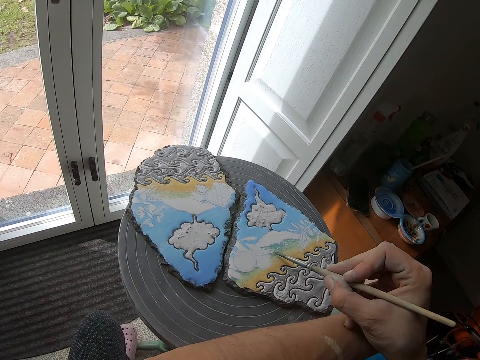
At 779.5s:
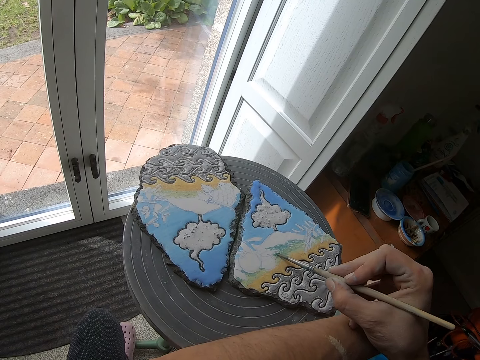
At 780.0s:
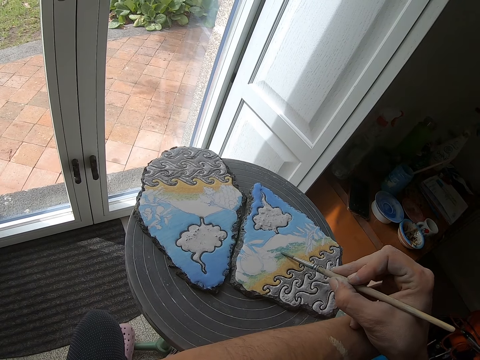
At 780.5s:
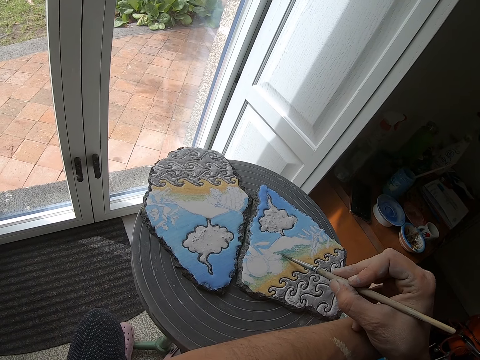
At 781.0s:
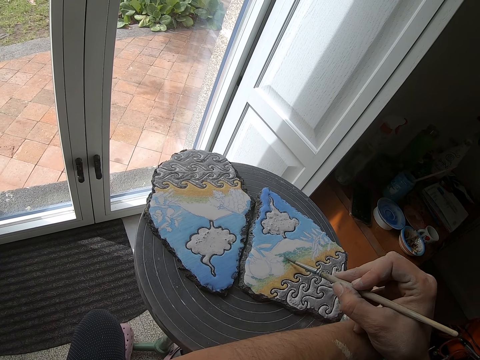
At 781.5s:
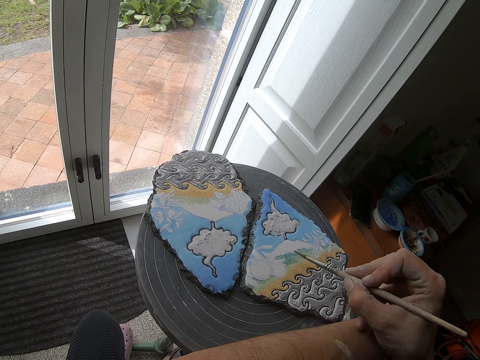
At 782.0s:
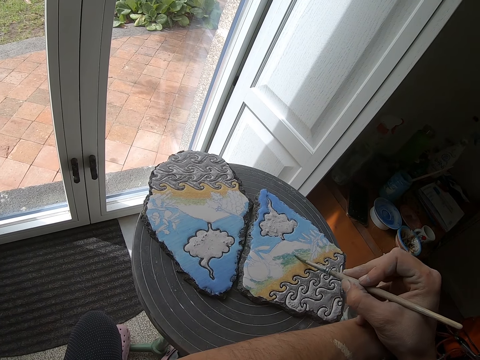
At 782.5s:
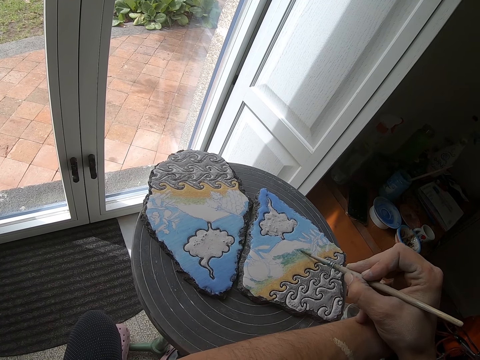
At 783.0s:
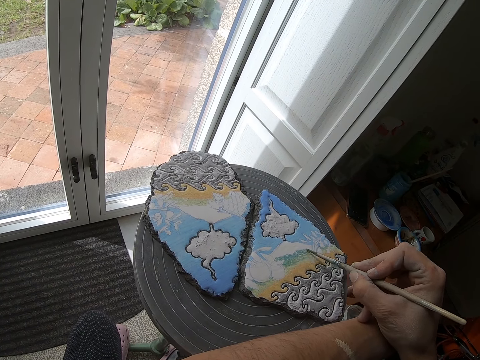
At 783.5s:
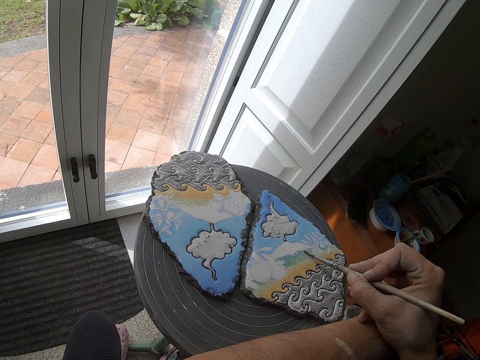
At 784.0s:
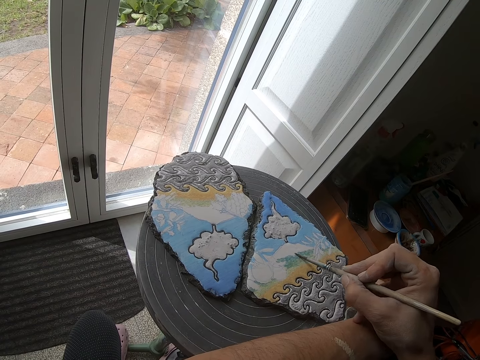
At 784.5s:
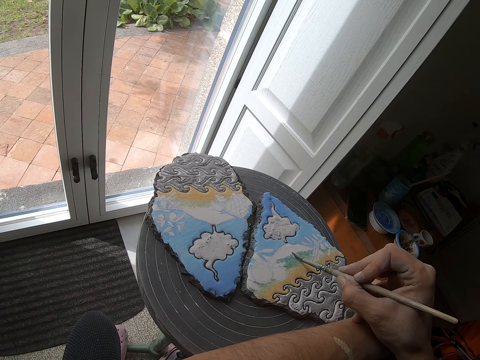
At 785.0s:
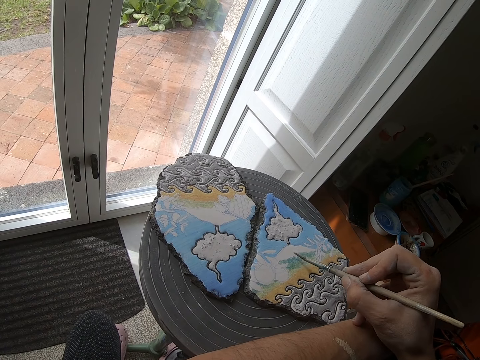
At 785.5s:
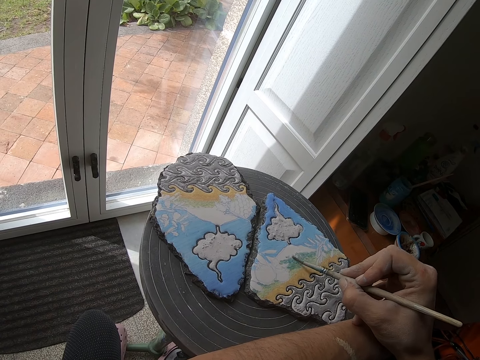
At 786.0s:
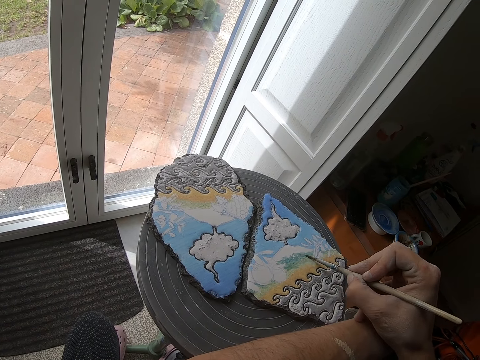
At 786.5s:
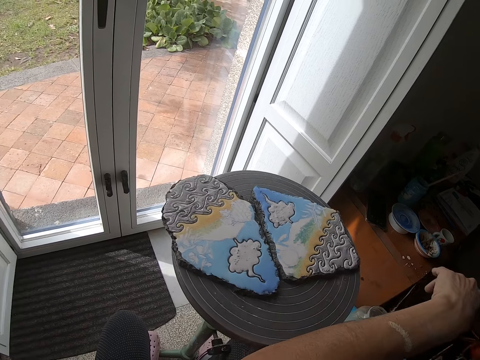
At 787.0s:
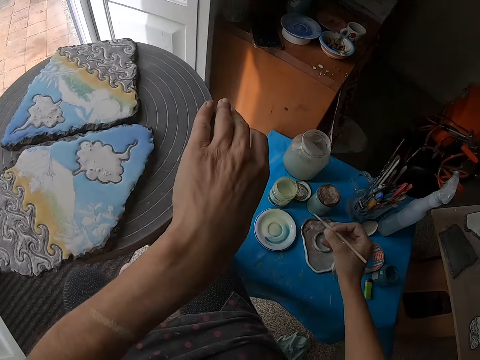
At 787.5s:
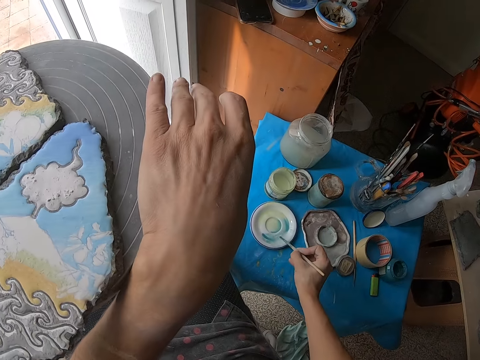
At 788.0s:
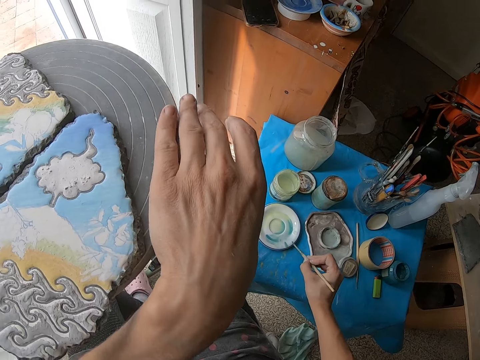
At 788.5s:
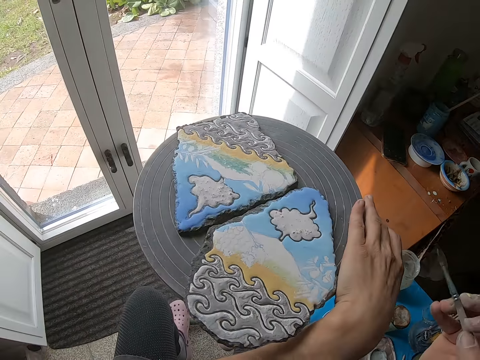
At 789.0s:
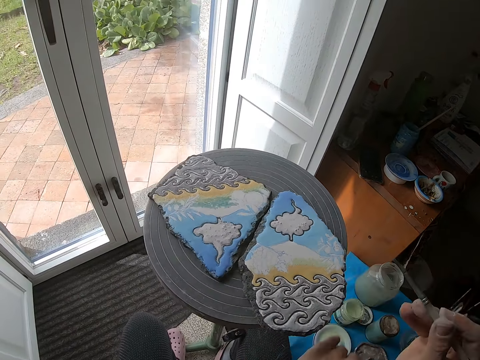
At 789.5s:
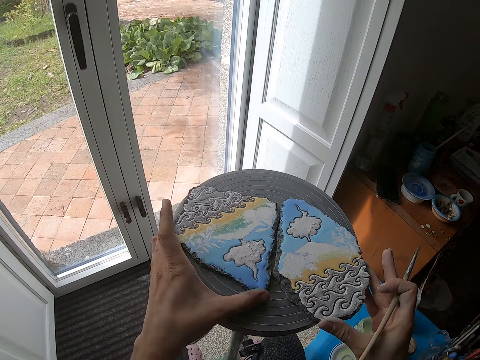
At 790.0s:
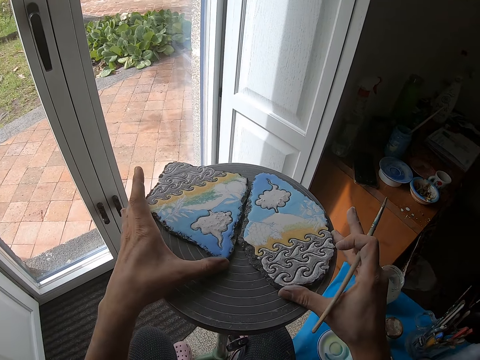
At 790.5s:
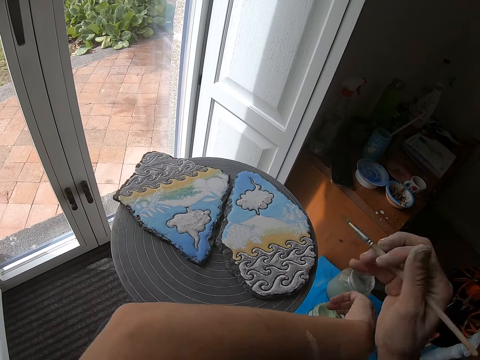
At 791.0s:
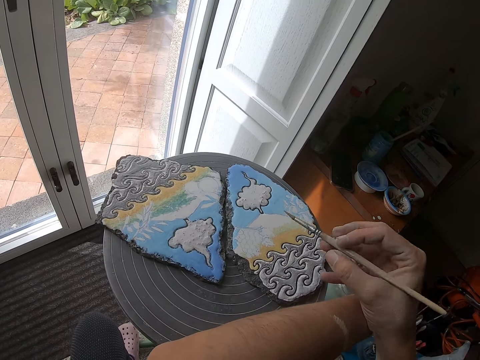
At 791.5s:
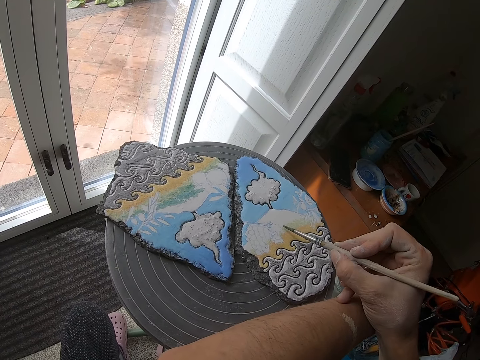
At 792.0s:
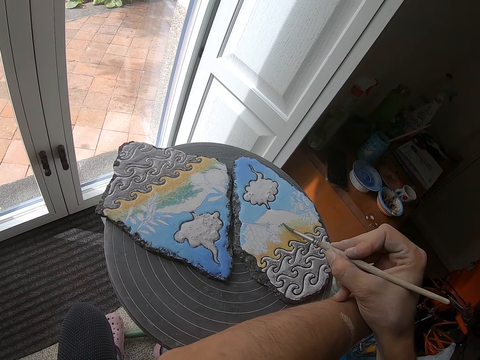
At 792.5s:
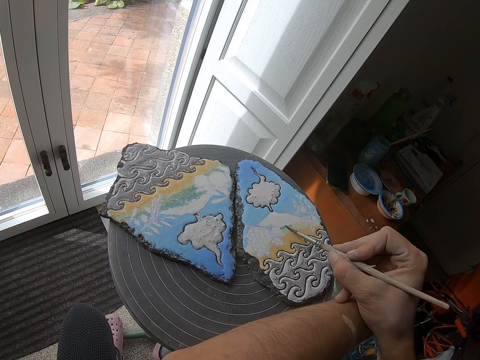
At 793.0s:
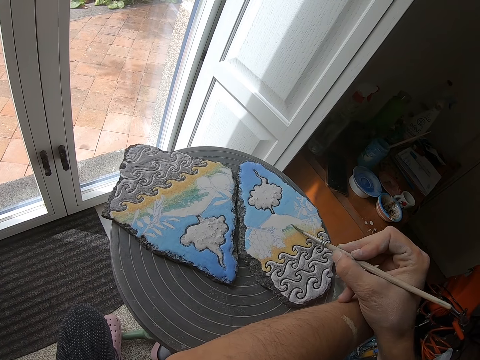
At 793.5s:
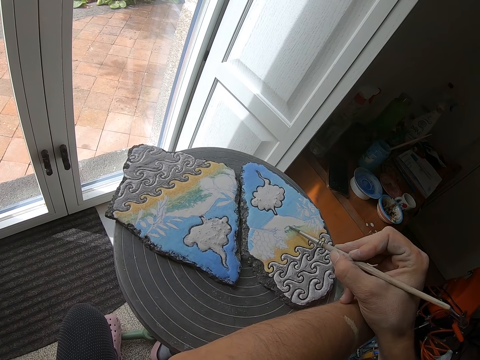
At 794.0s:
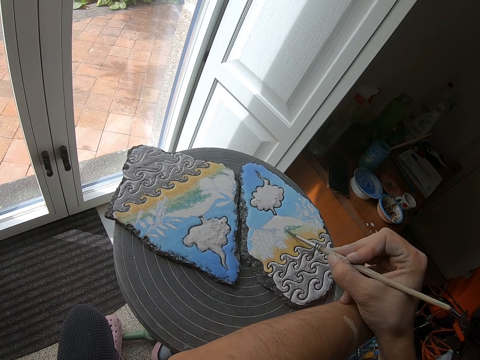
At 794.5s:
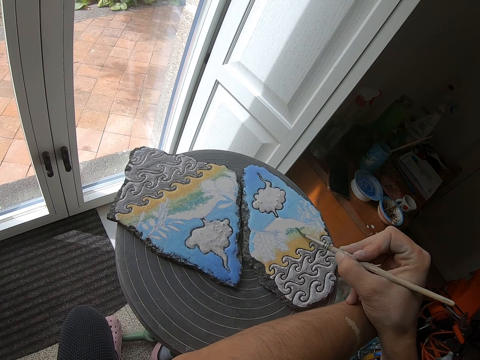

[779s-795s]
The camera wearer paints an art. They rotate the table stand. They add paint from the side plate. They push back the paint art. They paint the art.

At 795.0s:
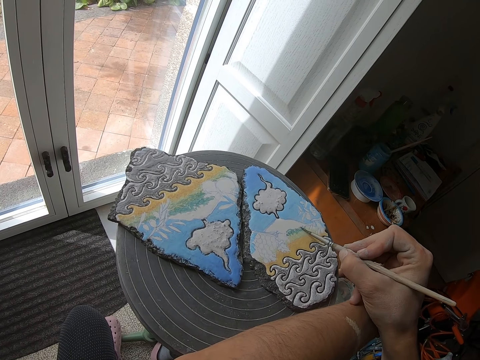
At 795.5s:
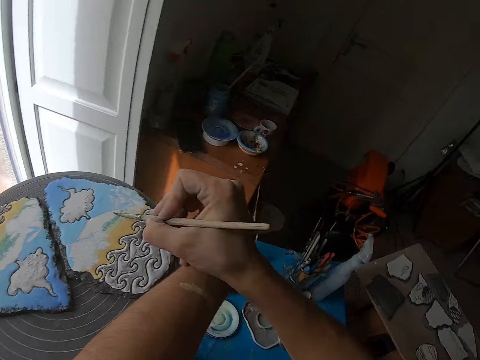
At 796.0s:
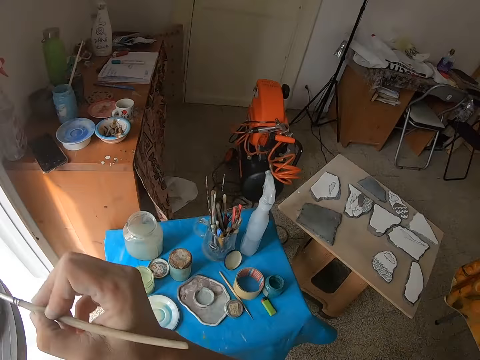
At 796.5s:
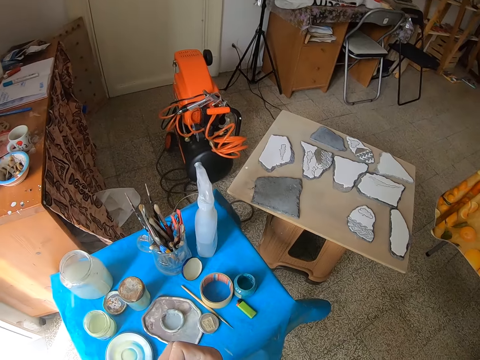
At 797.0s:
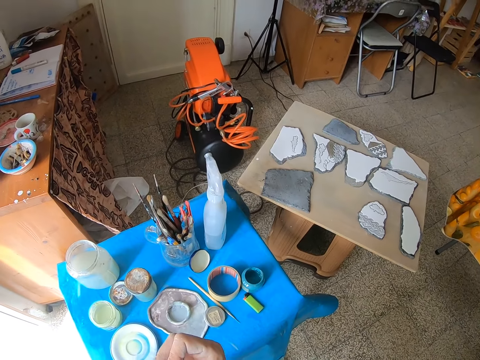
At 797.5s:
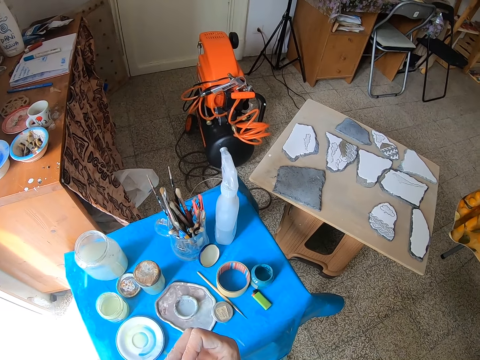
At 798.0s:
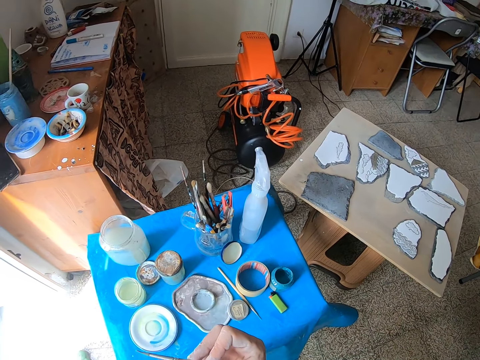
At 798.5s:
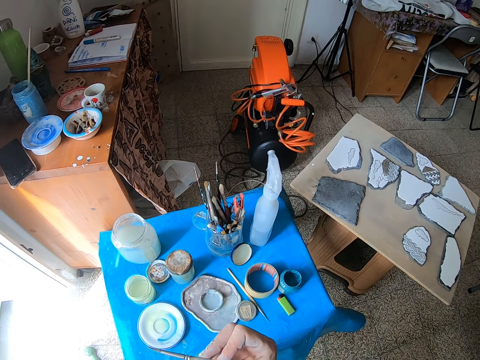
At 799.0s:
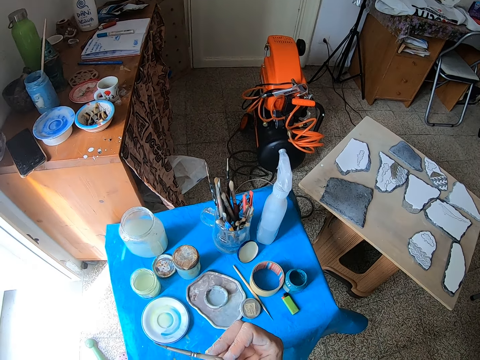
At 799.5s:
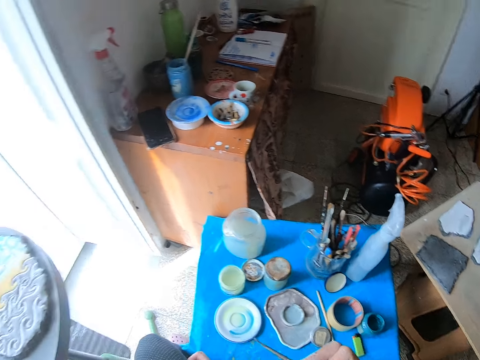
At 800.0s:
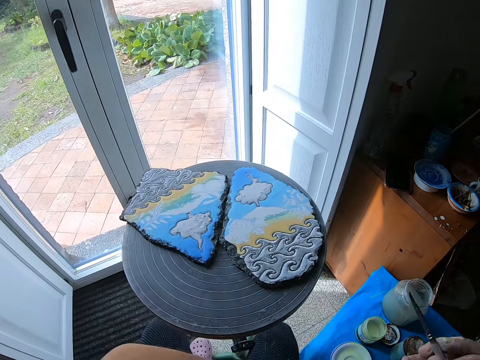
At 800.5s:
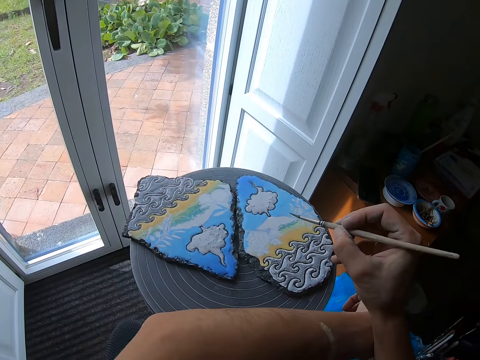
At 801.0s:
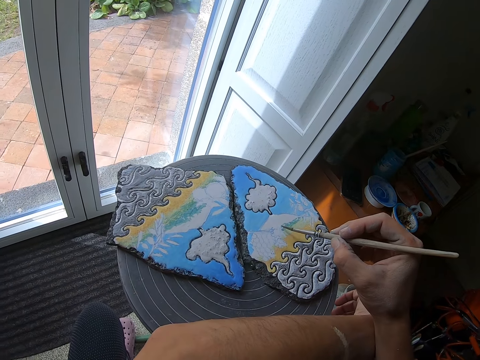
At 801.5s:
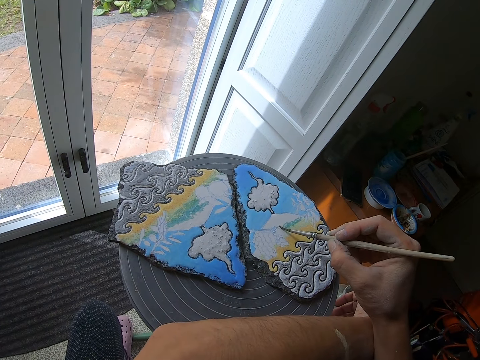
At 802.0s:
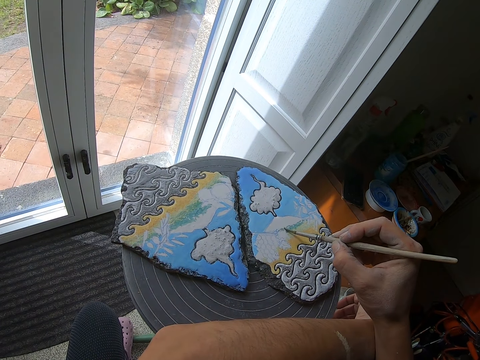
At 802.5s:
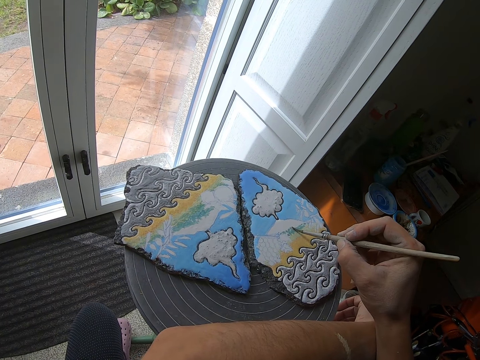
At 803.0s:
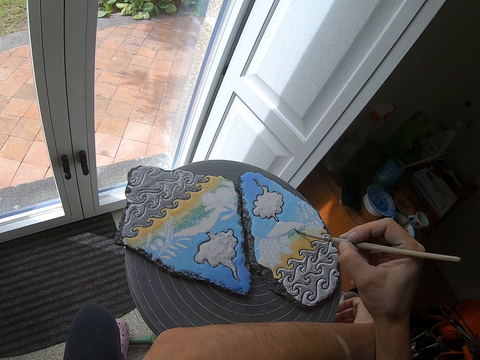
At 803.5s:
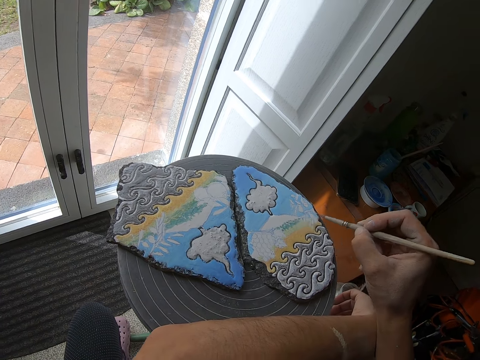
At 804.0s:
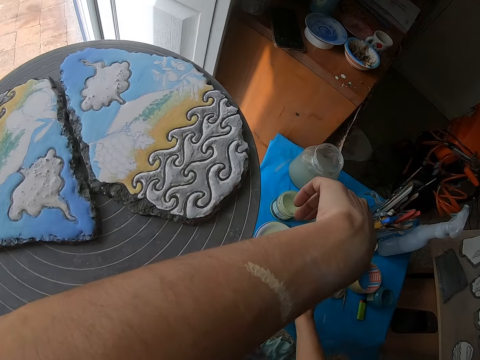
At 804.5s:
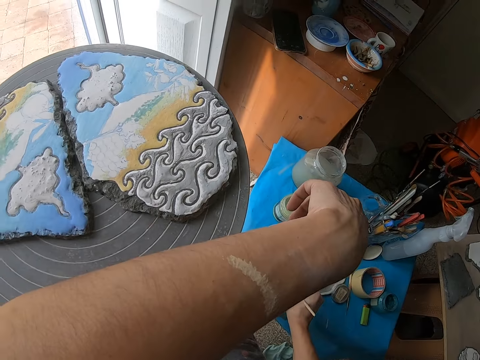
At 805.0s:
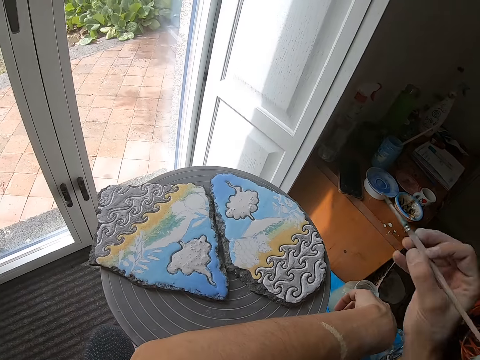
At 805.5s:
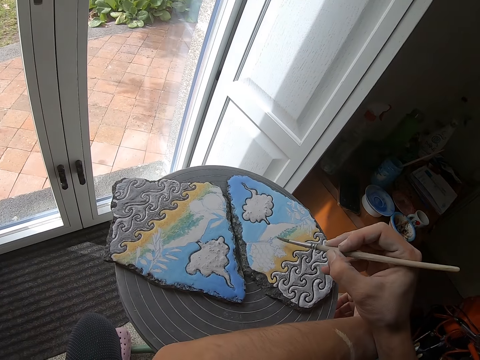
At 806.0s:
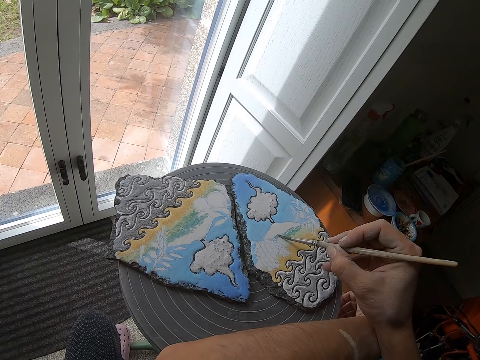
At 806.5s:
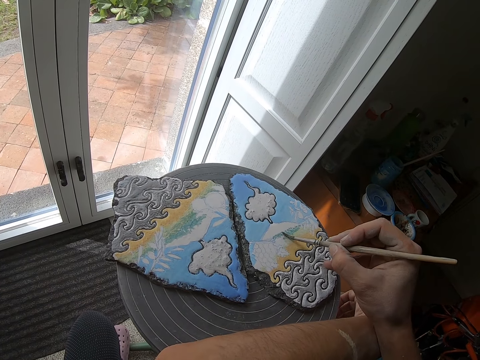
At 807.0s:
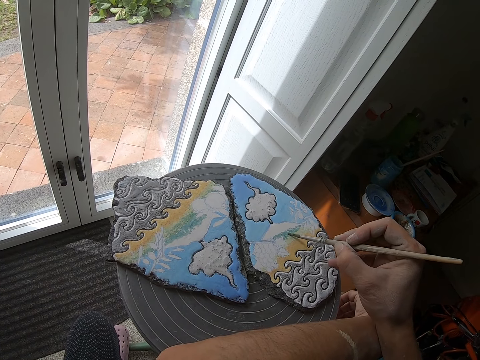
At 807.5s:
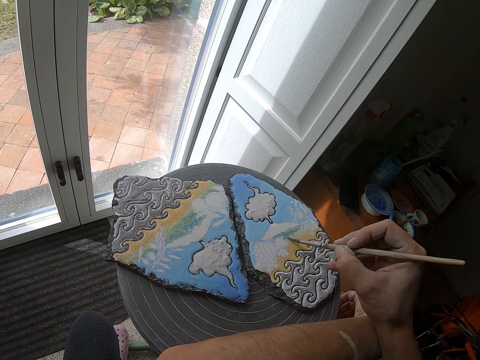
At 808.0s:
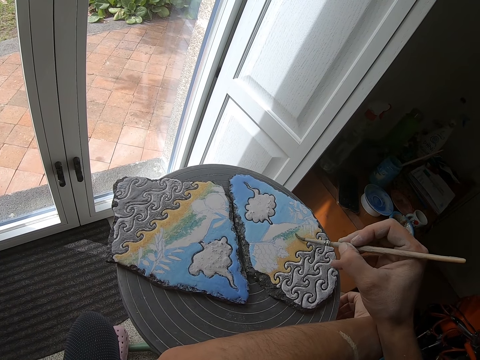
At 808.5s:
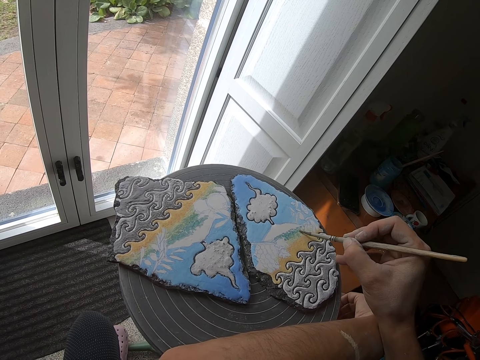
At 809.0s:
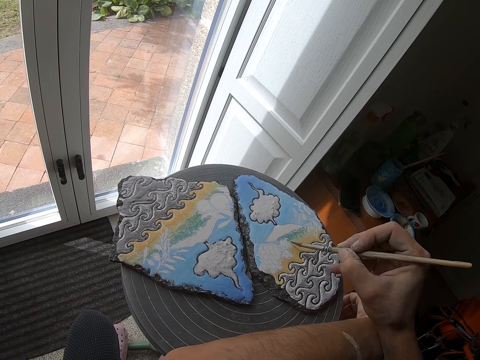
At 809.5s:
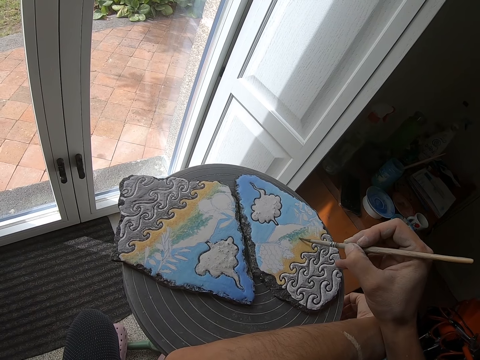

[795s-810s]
The camera wearer looks aside. They paint an art. They add paint from the side plate. They paint the art.
